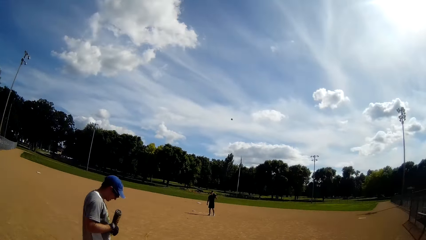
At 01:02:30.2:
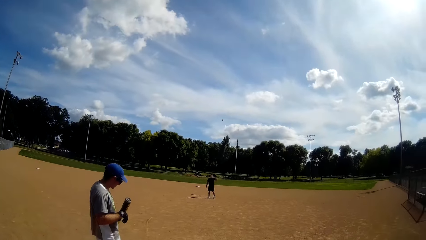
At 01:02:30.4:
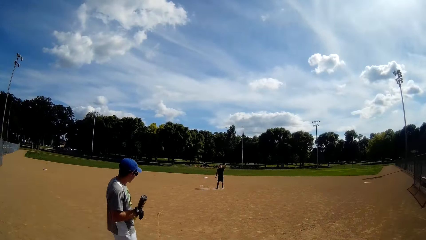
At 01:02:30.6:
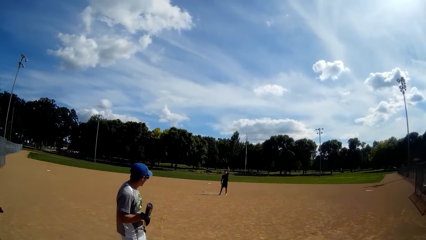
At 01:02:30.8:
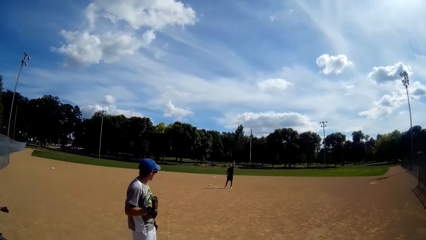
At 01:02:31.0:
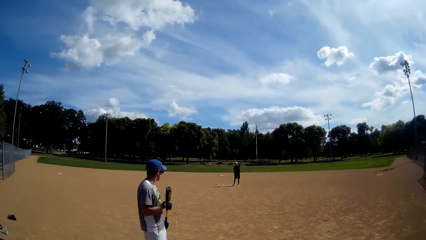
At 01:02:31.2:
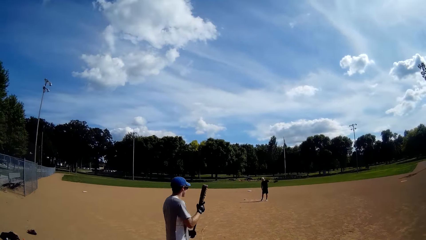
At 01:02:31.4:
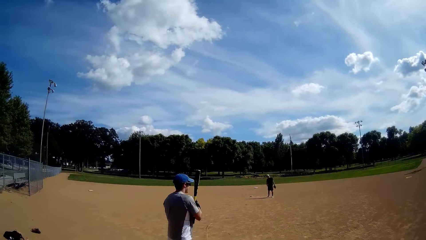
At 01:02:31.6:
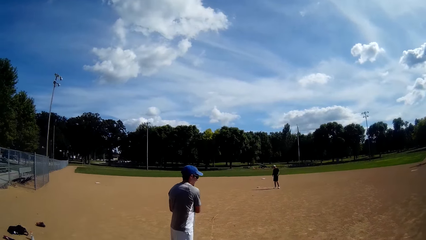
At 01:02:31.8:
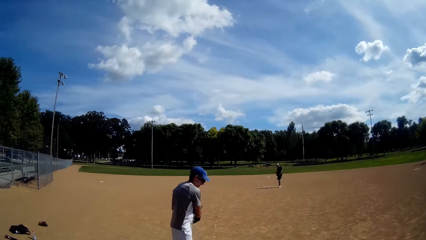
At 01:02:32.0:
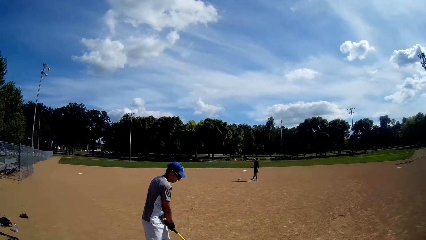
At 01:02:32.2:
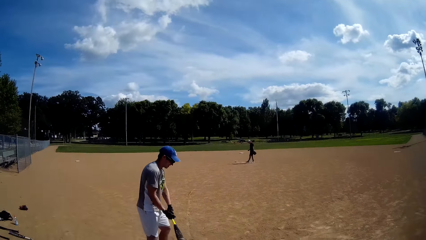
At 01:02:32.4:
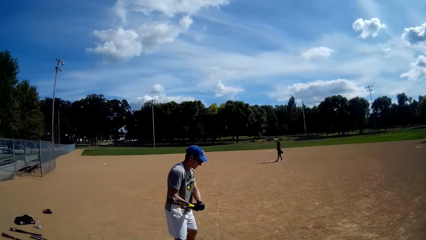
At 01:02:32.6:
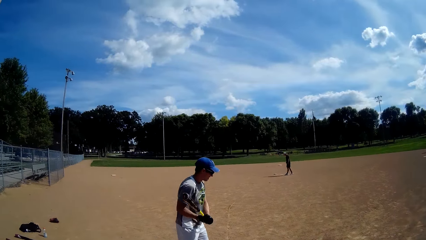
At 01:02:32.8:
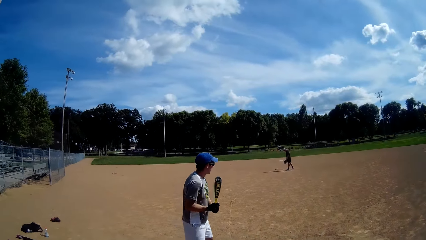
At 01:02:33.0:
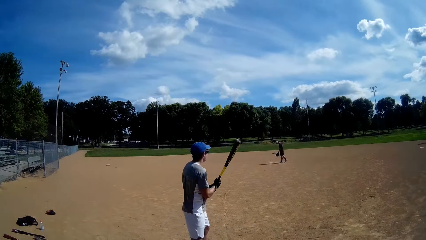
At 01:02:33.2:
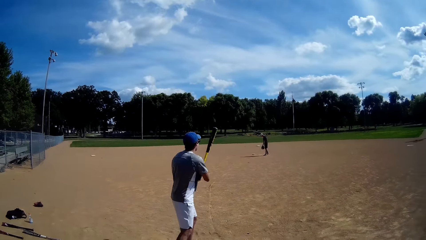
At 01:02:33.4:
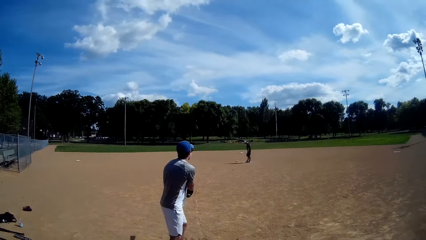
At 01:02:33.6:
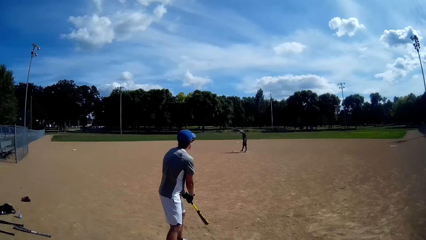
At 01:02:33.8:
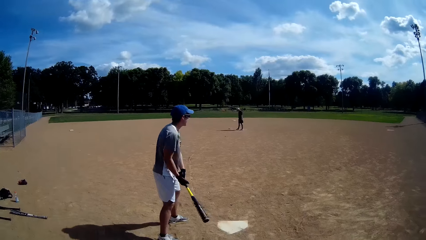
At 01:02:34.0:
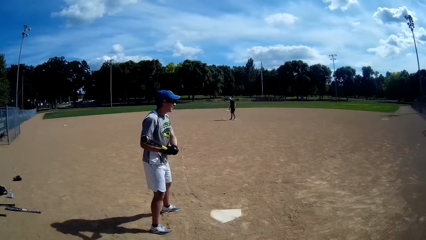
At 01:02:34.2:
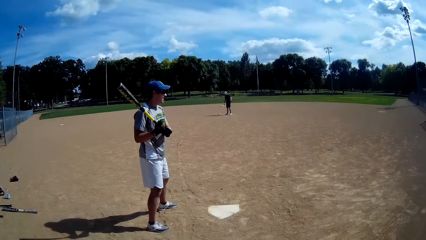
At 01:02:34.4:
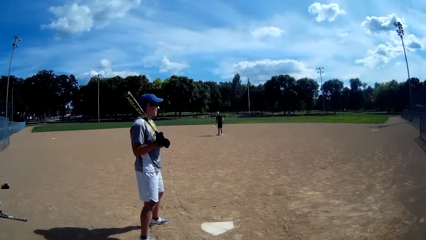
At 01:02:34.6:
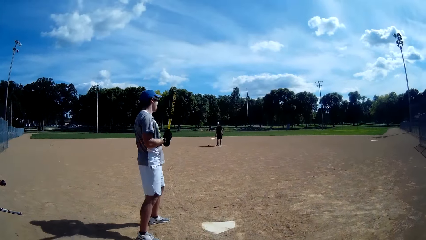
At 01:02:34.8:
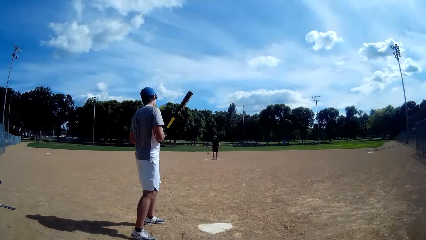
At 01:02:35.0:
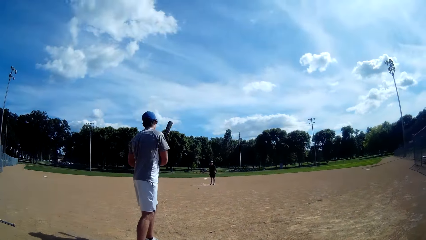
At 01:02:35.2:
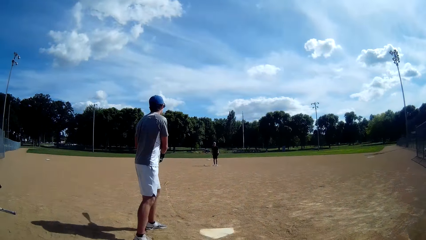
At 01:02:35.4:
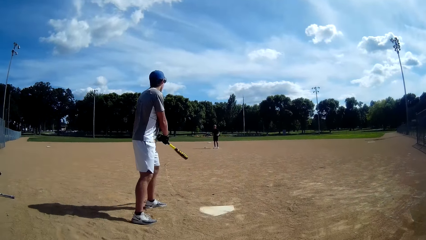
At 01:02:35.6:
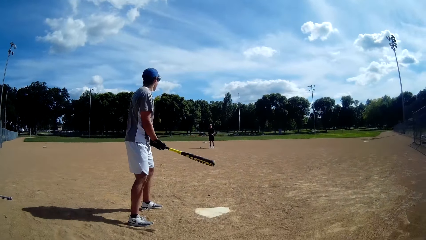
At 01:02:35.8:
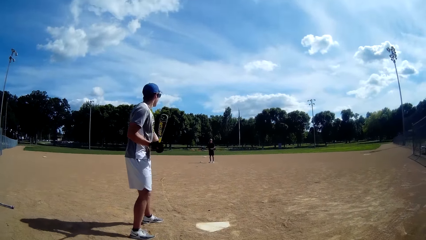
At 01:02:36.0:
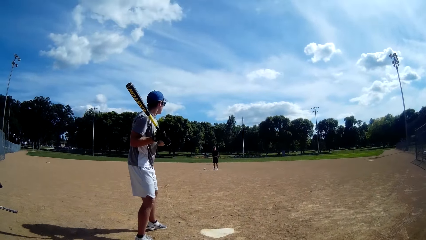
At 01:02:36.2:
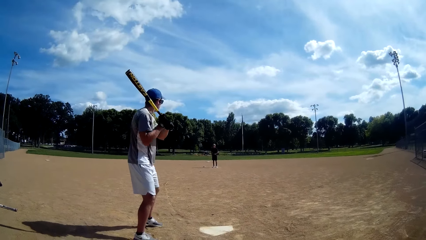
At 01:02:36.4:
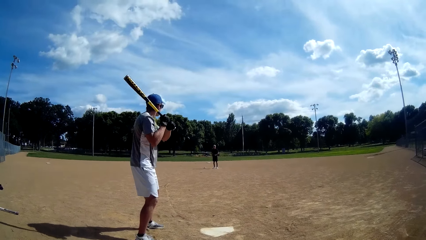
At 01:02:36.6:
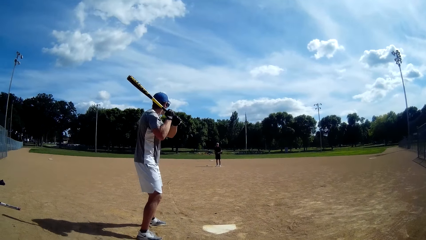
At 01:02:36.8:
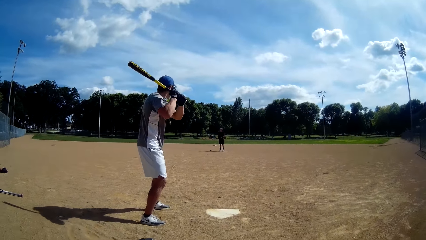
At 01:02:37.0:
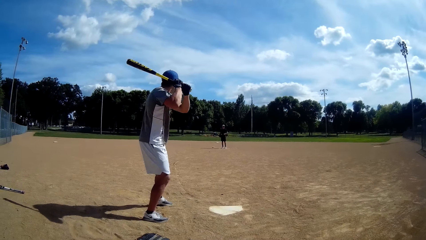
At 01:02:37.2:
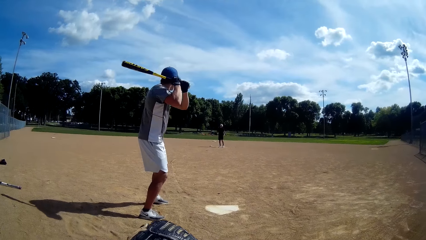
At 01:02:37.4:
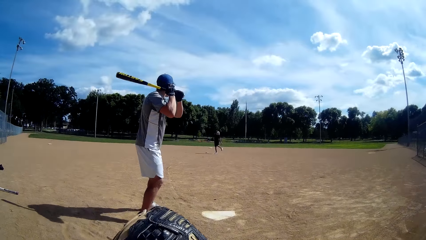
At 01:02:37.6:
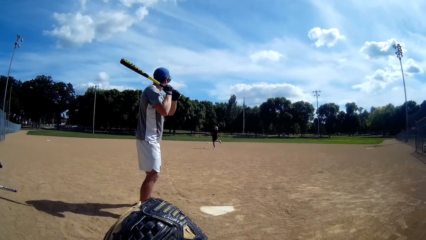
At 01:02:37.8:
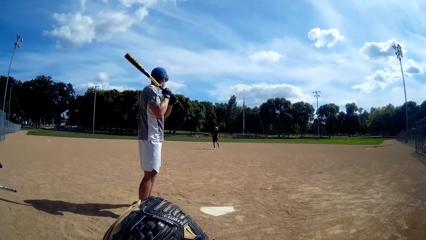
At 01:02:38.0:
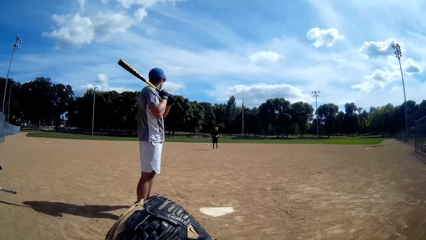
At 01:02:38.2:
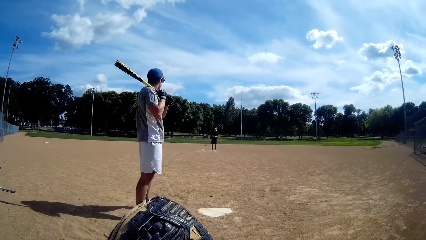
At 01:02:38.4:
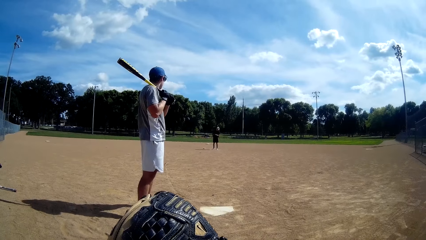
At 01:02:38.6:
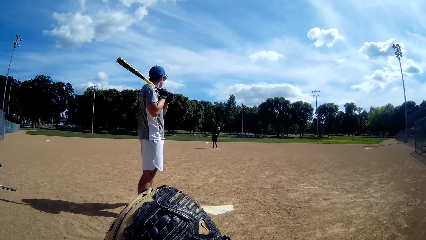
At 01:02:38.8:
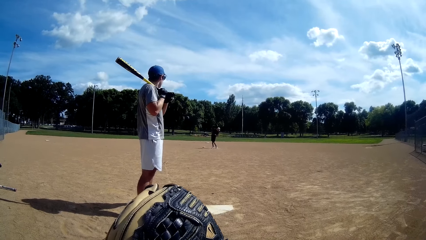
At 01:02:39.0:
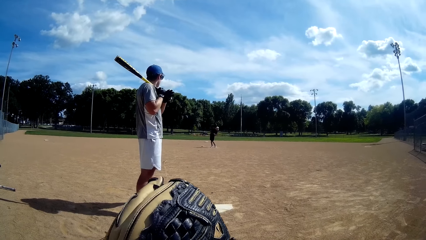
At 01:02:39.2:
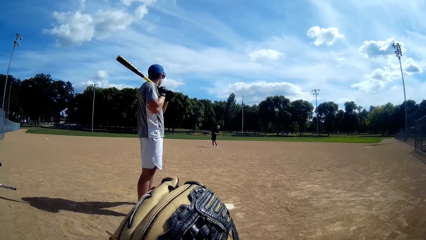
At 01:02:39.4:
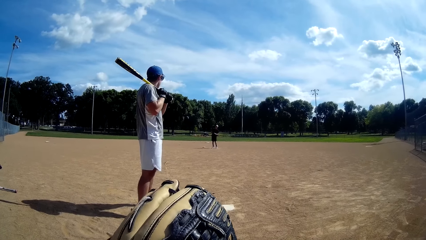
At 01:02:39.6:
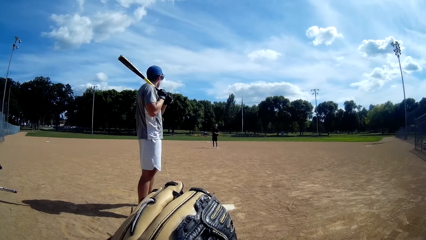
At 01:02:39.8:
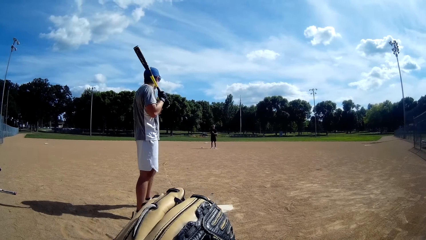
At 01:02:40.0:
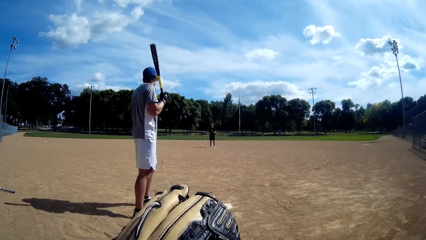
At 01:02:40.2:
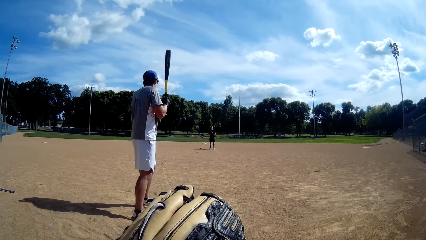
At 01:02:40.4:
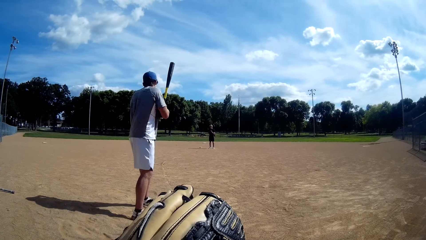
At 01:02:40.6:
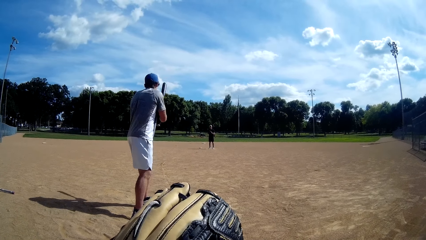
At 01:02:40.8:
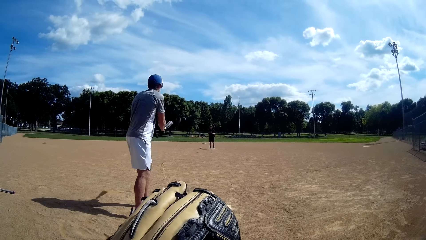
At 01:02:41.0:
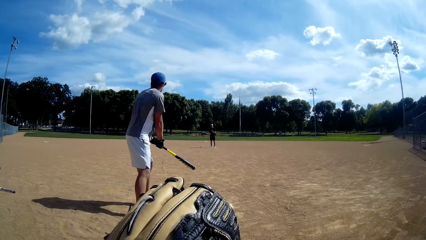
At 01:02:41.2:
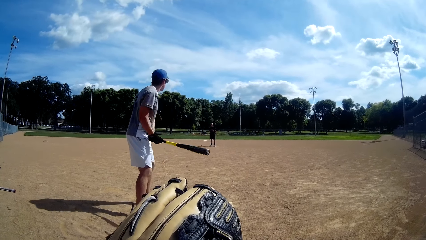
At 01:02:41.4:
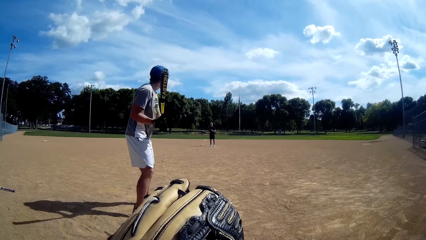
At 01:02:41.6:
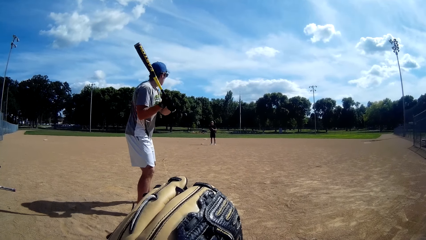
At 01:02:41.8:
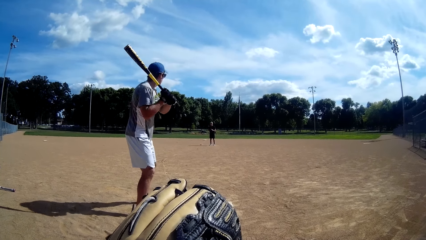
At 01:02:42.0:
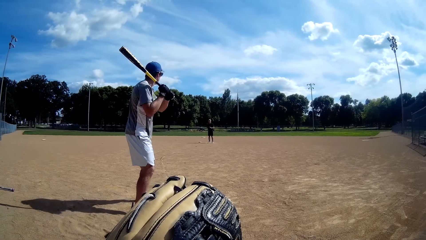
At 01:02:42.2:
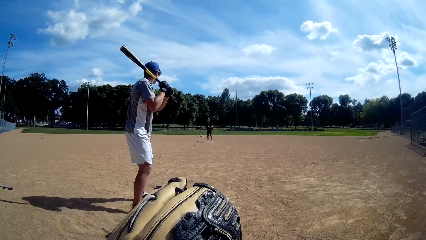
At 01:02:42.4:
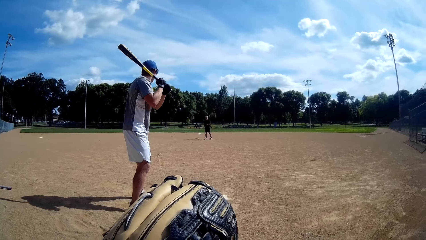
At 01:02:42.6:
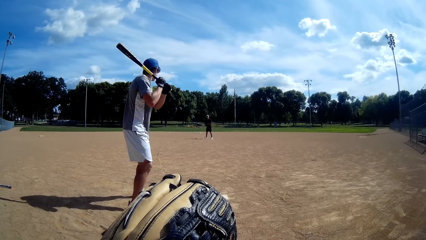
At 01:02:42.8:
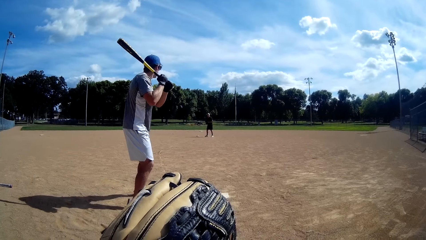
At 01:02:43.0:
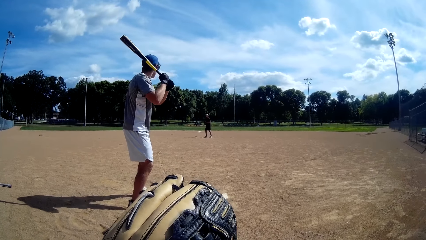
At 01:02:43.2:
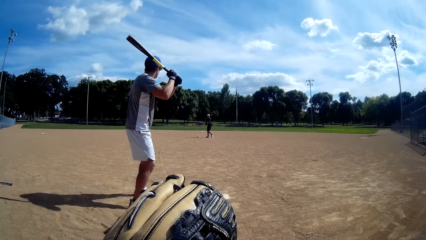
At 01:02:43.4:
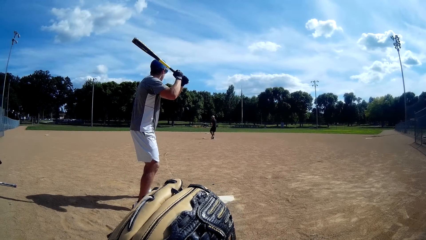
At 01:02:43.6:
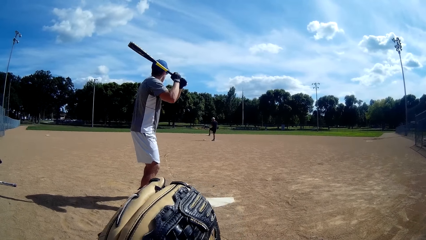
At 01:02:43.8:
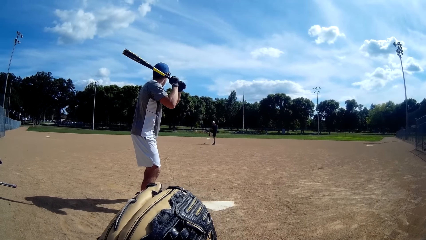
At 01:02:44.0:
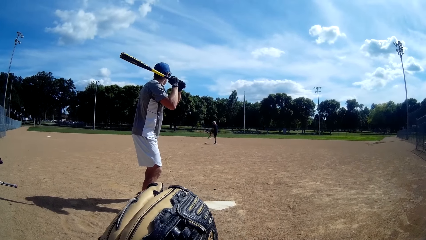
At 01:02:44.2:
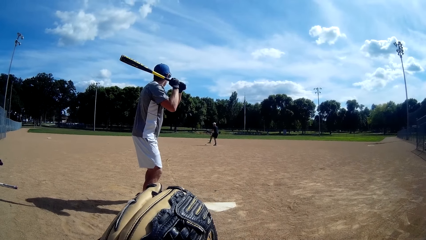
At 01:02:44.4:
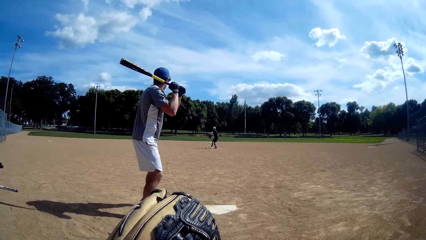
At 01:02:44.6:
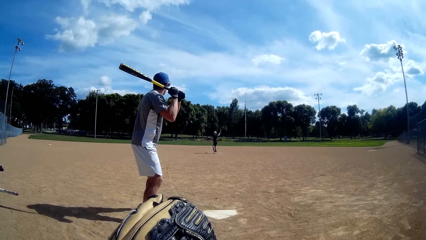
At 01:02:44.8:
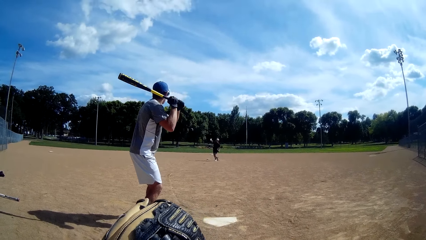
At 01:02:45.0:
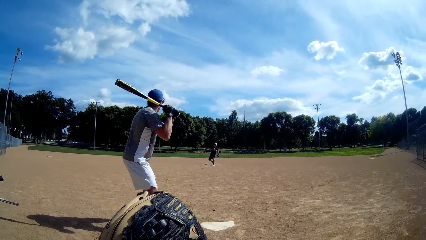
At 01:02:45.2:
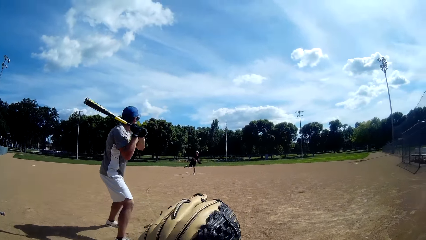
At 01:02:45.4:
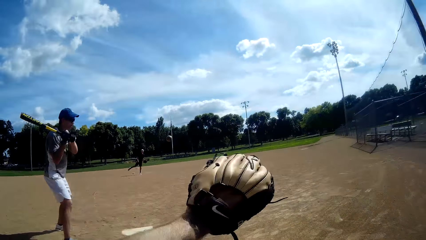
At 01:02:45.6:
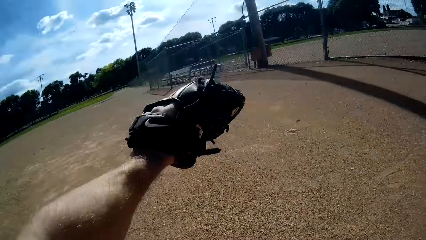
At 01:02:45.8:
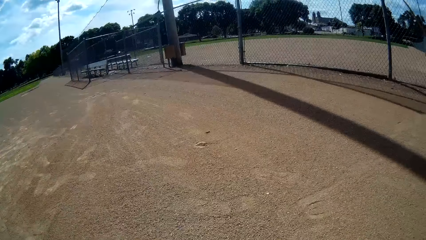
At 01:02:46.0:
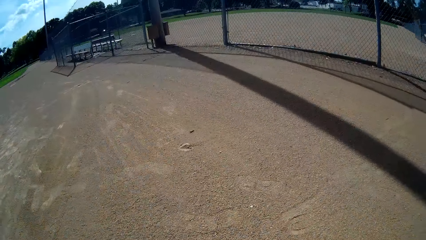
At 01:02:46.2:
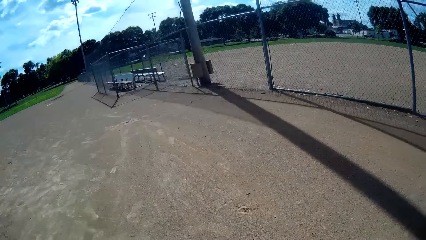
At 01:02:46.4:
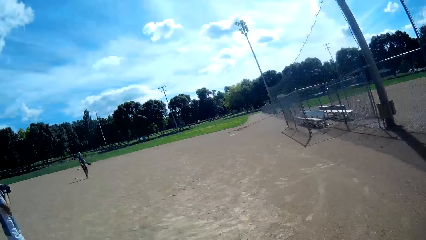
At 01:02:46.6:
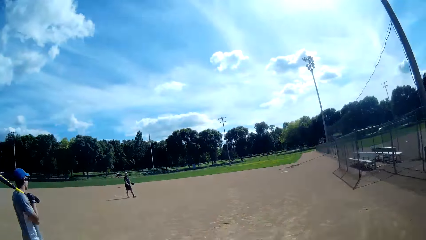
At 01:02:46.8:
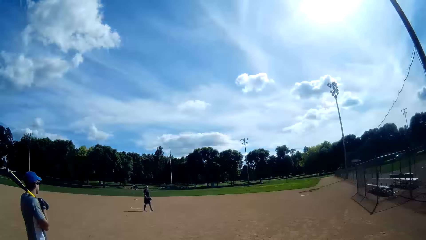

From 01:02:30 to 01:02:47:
The camera wearer throws the baseball to a man. The man catches the baseball with a baseball glove. Another man swings the bat. The first man throws the baseball to the camera wearer. The camera wearer catches the baseball with a baseball glove. They hit back the ball.
